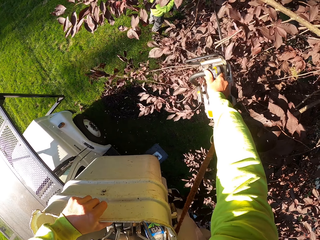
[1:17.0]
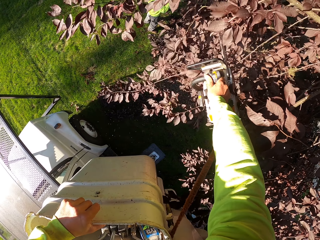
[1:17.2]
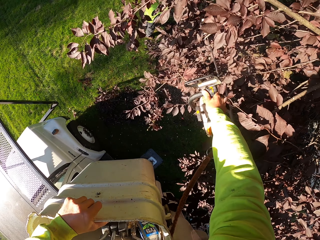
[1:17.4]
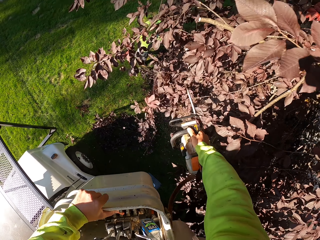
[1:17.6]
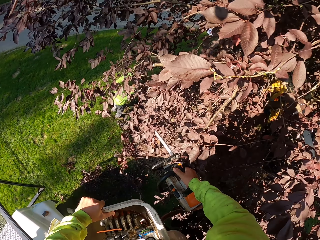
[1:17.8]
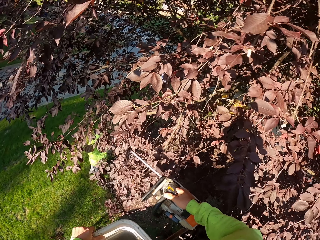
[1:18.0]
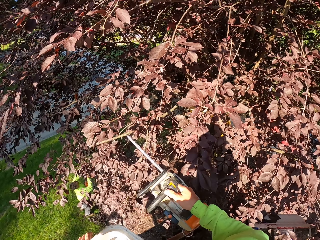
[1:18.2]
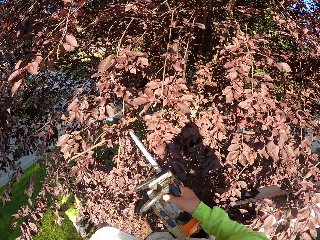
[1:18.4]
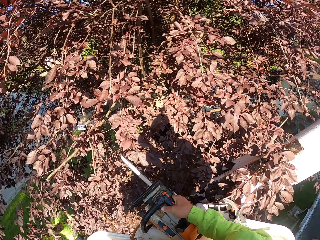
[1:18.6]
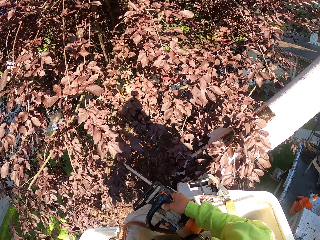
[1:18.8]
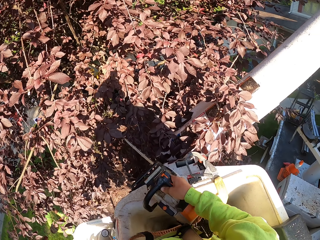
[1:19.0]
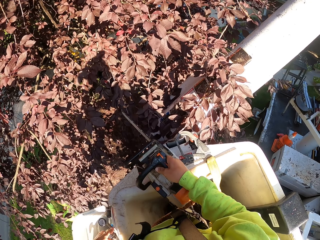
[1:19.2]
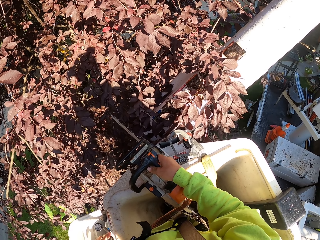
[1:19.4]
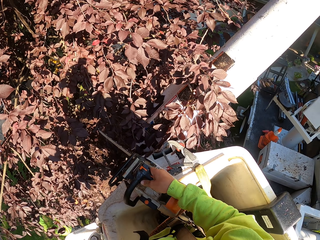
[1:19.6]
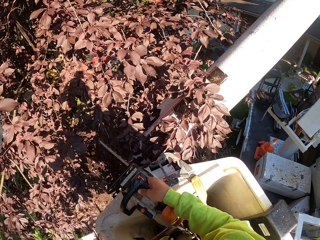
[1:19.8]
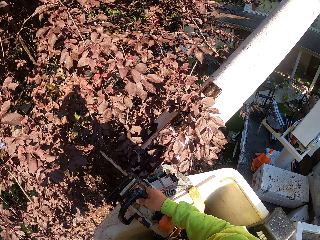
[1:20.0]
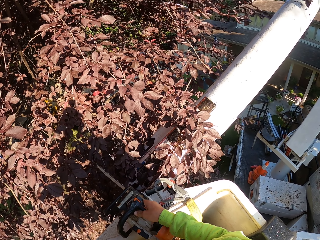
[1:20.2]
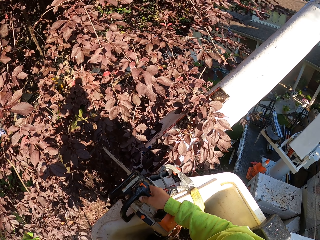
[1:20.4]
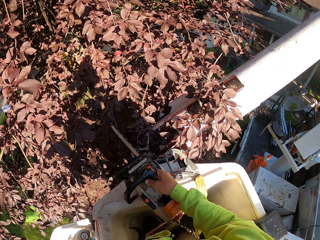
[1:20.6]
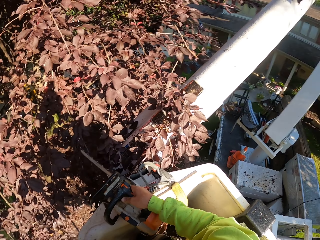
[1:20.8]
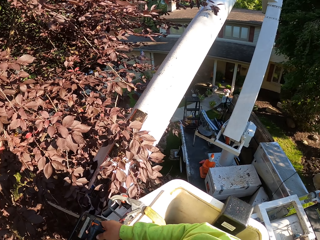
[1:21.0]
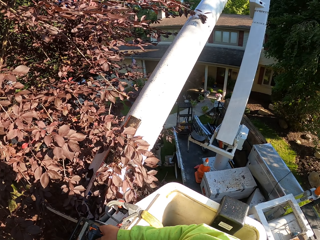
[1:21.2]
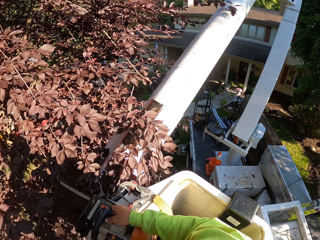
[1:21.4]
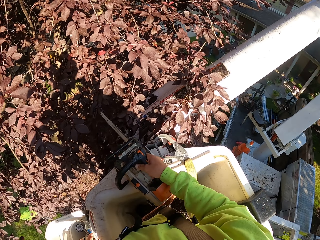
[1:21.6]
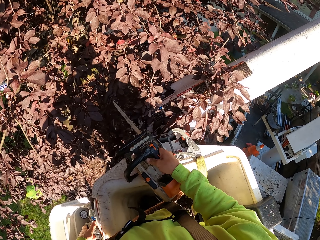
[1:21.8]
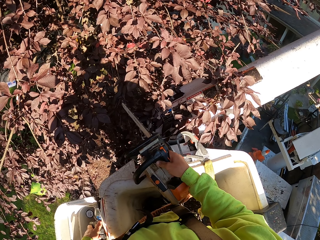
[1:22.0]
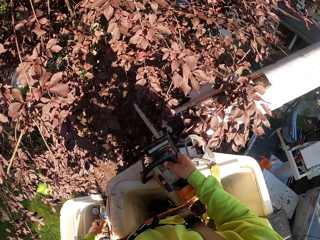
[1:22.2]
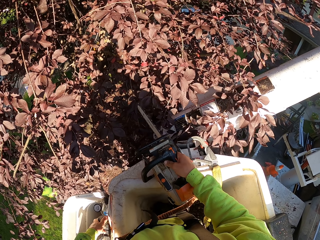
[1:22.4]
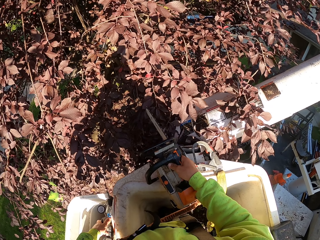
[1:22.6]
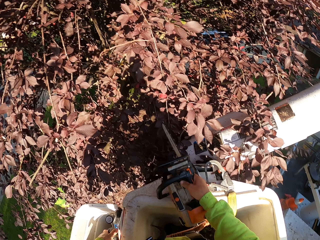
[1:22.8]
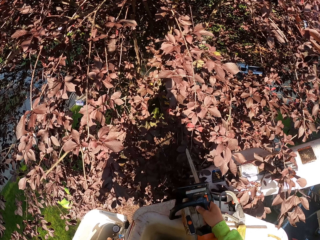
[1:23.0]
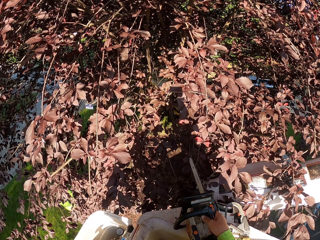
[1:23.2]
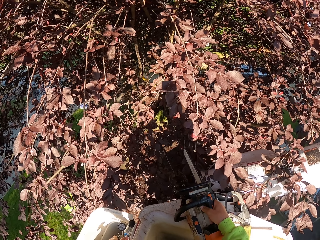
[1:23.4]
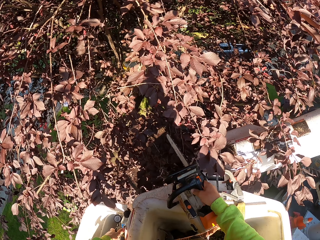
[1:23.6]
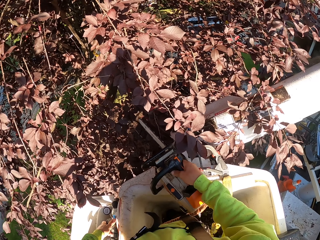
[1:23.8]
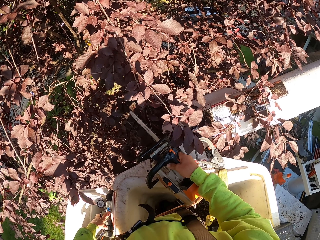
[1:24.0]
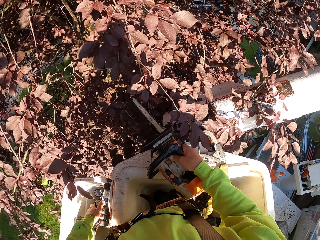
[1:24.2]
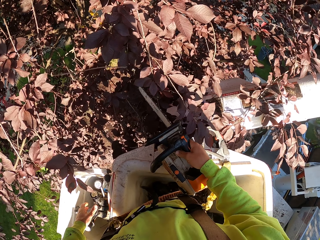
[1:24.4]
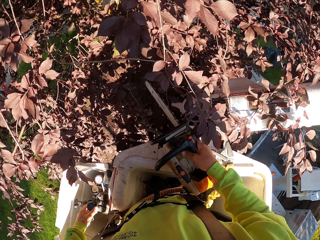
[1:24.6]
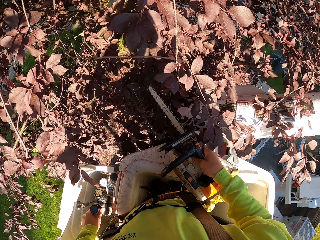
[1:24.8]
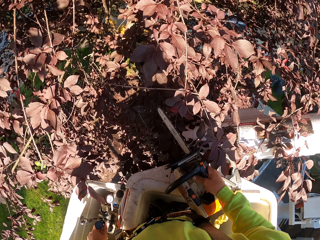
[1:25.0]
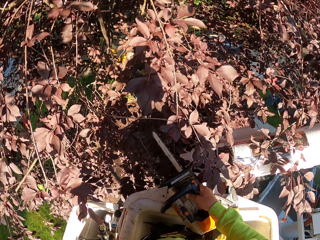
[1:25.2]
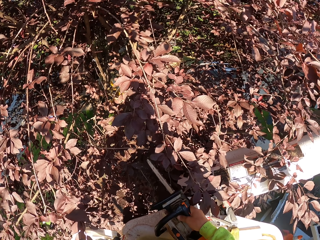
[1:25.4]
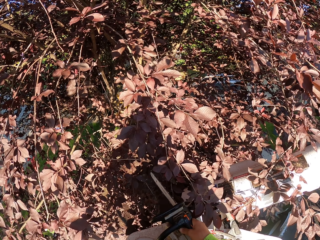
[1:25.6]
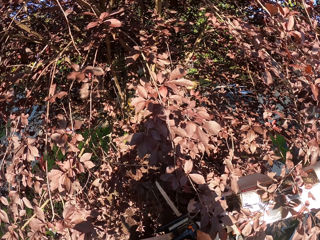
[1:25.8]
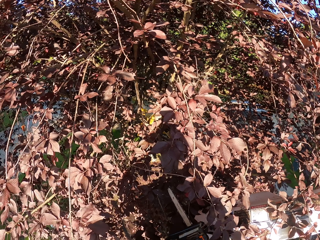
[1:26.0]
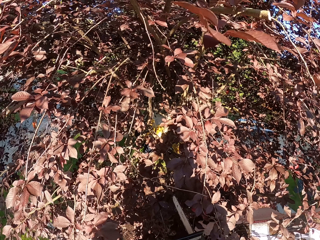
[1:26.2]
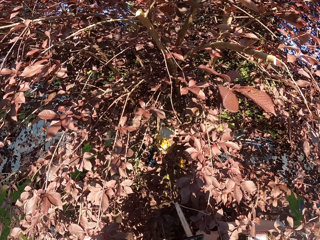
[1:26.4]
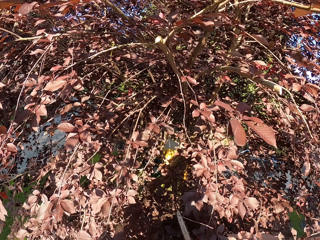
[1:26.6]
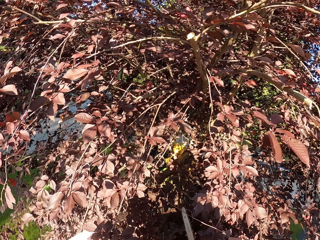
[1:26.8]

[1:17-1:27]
The camera wearer looks at the tree. They adjust the crane.

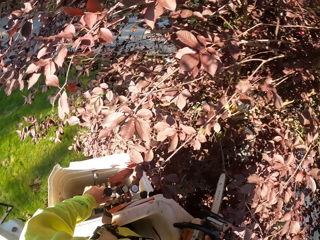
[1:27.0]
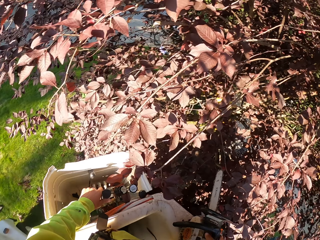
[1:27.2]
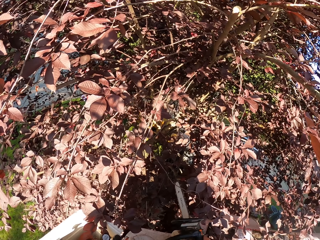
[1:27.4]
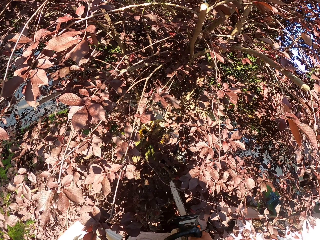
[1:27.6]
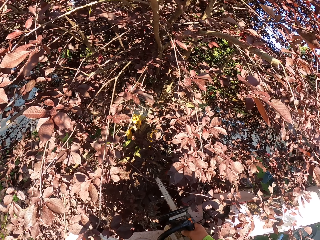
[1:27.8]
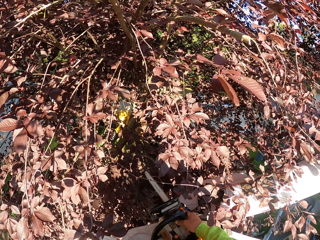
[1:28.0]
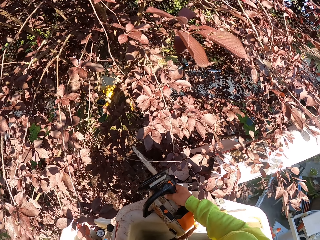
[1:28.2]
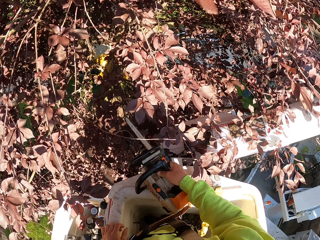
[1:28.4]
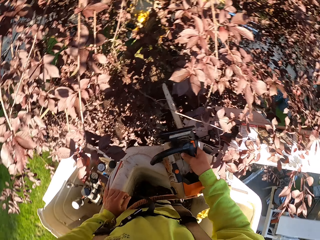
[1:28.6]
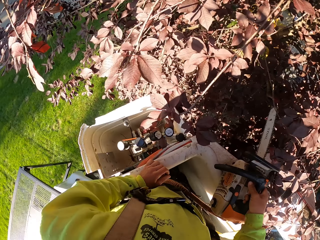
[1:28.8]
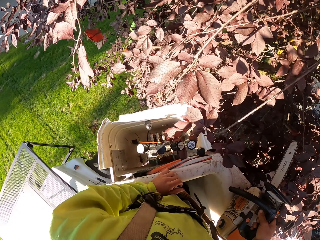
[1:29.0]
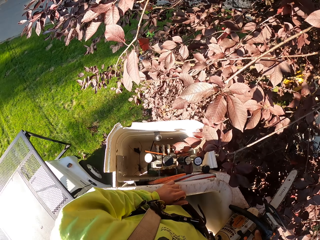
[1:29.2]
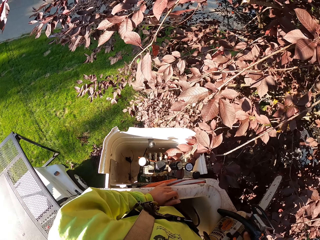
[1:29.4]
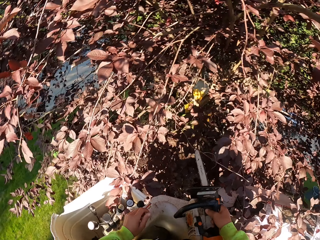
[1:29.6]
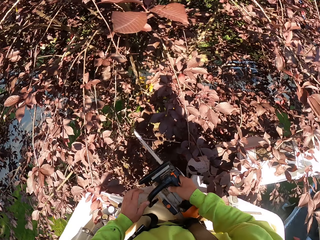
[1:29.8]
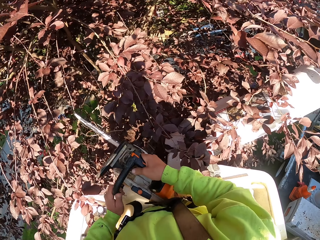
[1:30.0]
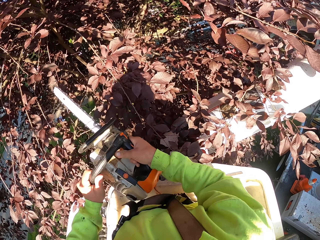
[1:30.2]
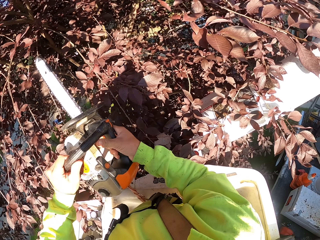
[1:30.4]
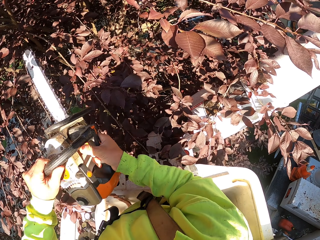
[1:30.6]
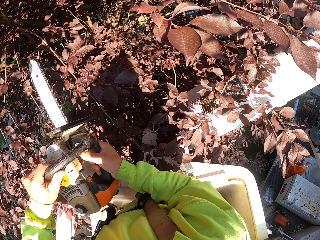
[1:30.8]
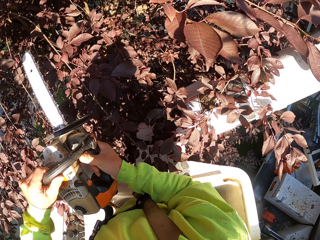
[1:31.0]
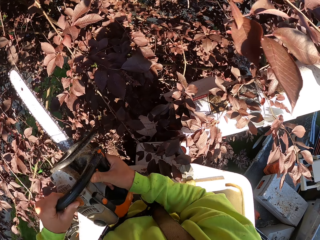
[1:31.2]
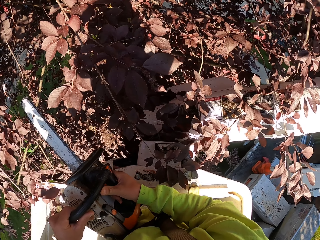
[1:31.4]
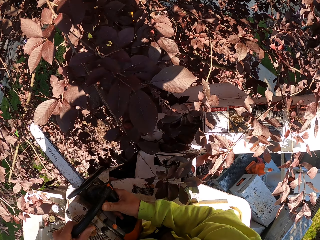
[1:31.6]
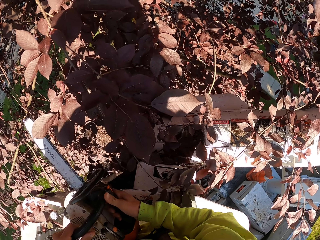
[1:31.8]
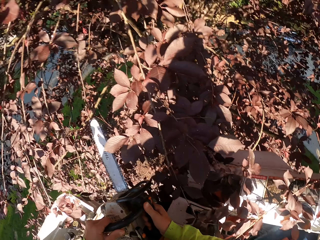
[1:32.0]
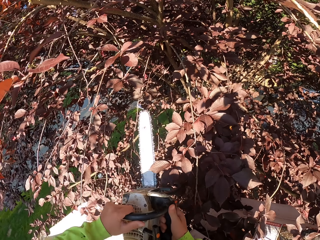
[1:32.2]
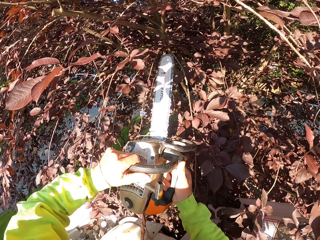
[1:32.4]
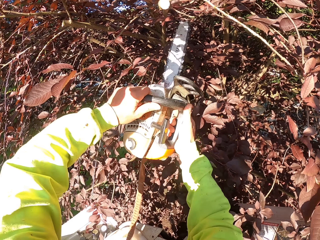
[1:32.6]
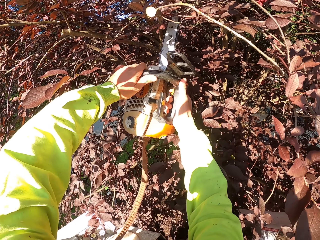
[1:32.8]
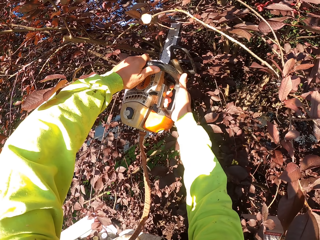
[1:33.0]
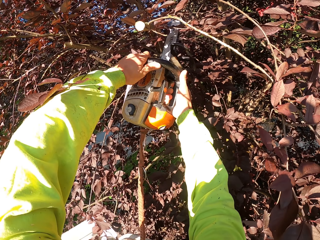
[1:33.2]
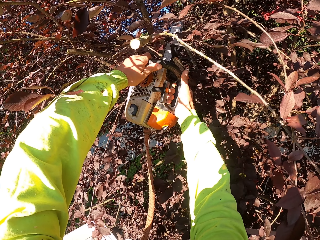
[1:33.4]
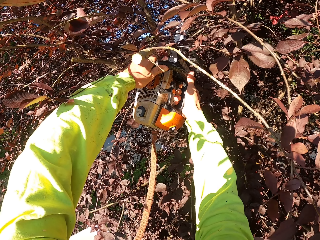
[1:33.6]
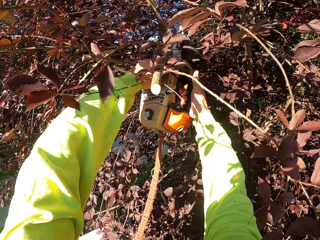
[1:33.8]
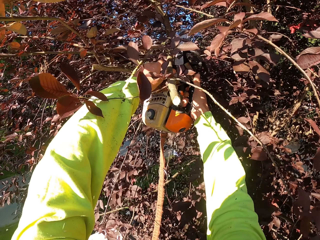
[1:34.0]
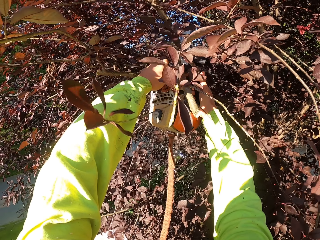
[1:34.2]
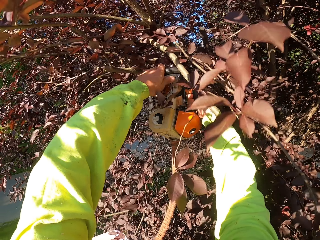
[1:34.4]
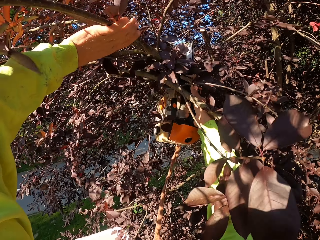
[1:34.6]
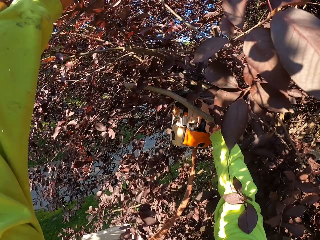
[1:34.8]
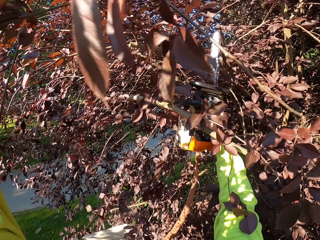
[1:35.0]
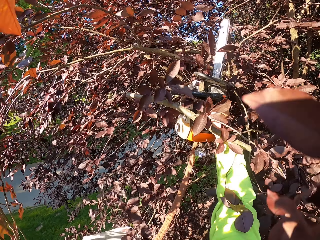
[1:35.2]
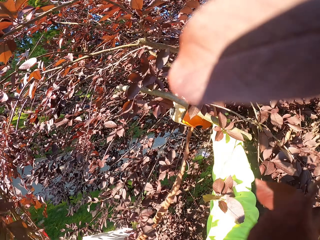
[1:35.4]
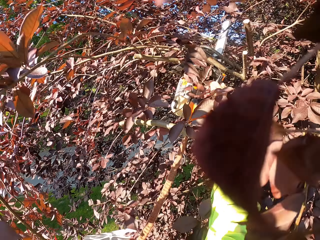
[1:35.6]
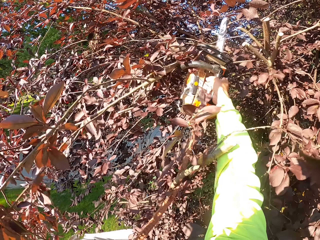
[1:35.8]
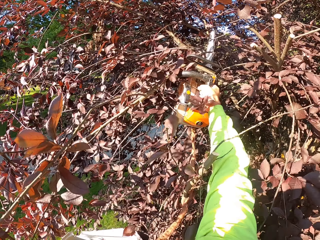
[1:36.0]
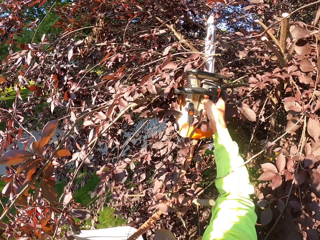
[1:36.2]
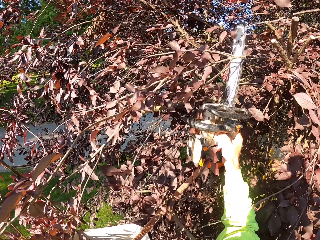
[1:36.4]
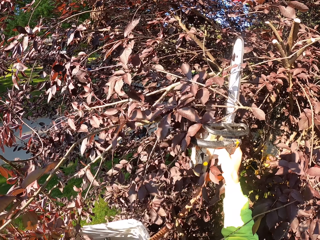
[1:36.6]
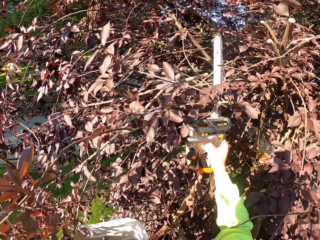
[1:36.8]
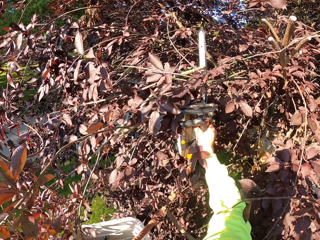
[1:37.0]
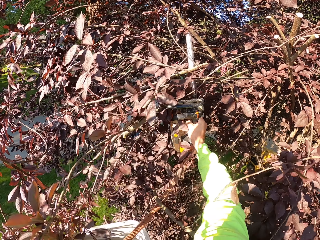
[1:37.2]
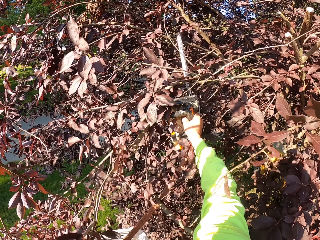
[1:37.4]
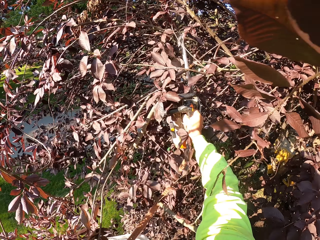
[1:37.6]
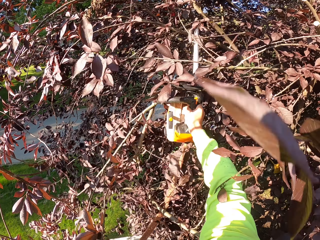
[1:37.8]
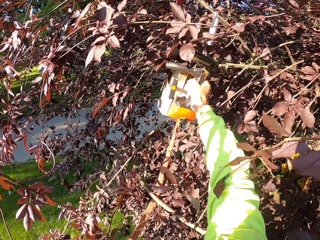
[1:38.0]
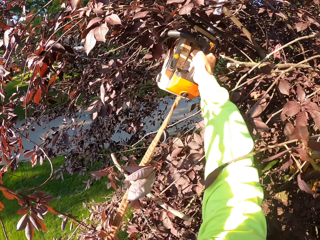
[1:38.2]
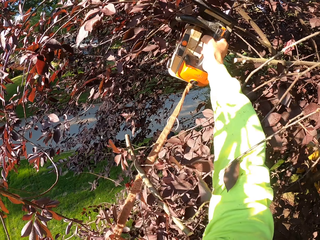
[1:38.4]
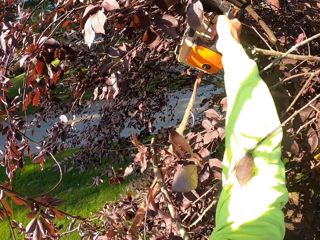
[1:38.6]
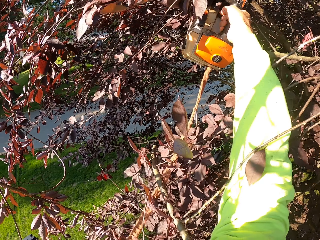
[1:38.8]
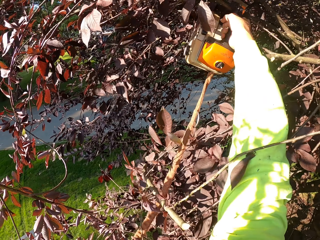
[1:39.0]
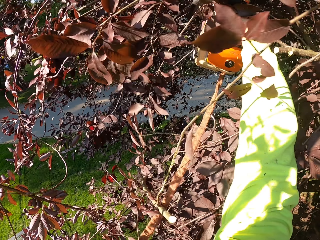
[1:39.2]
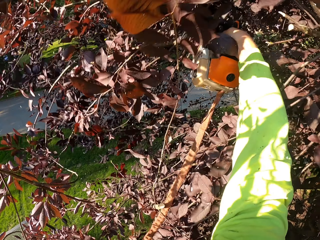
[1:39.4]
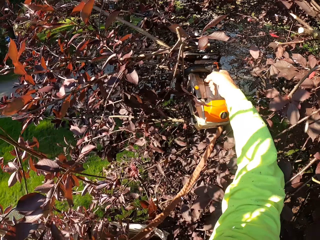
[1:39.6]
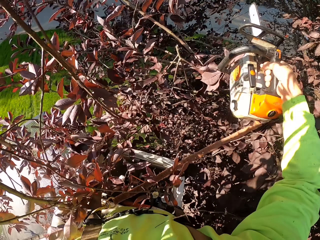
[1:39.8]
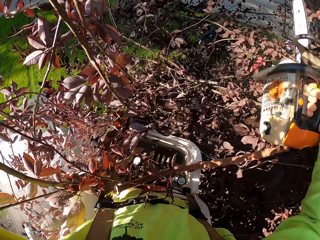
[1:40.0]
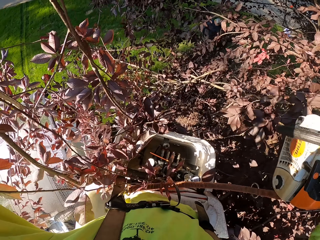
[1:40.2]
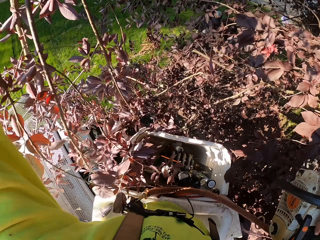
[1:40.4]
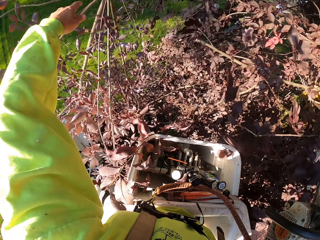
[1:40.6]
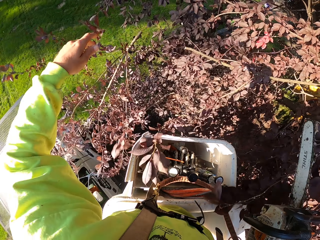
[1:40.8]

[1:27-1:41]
The camera wearer looks at the tree. He cuts a branch of leaves with both hands on the chain saw. He holds a branch of leaves with his left hand. He cuts the branch of leaves in his left hand with the chain saw in his right hand. He cuts a branch of leaves with the chain saw in his right hand.
